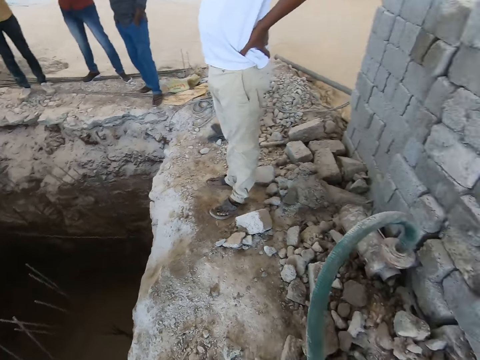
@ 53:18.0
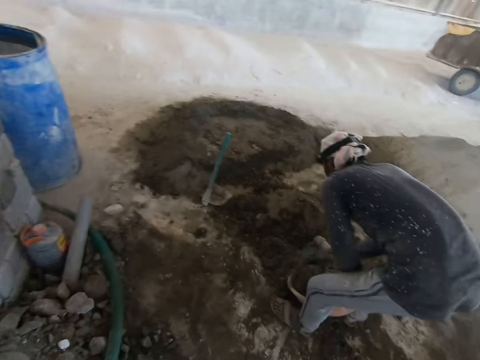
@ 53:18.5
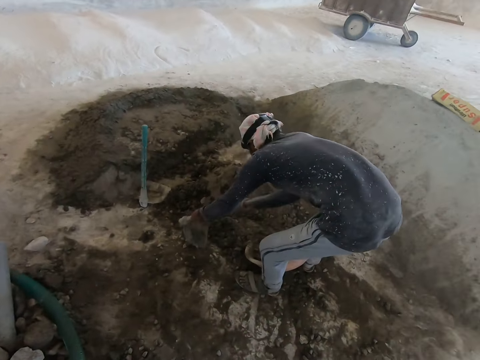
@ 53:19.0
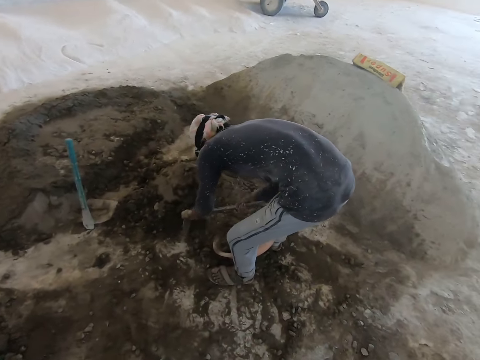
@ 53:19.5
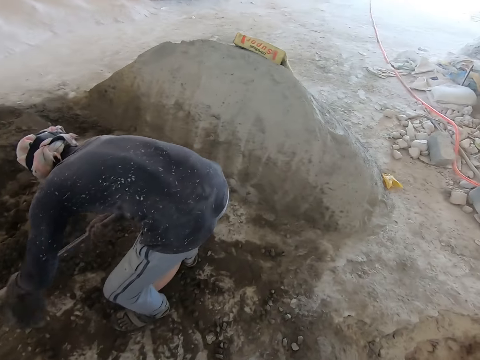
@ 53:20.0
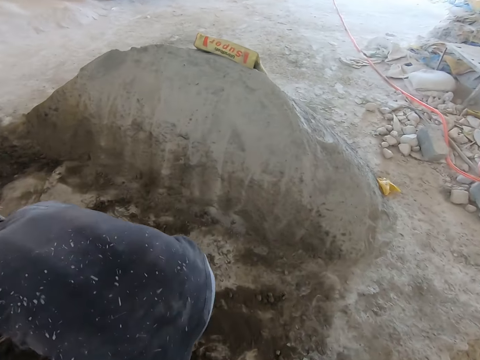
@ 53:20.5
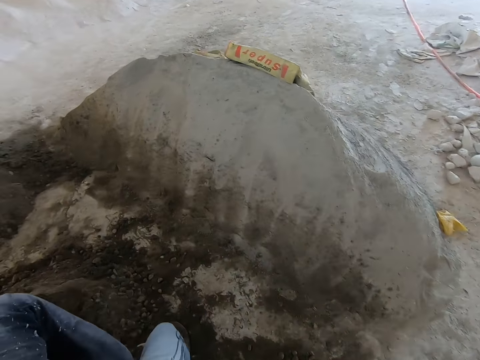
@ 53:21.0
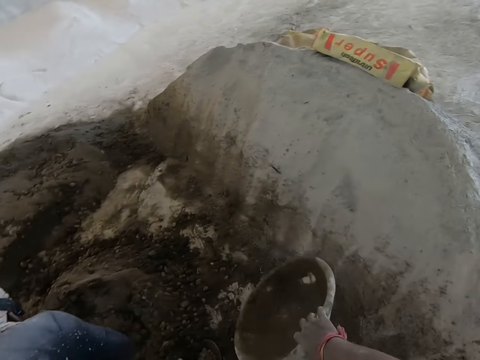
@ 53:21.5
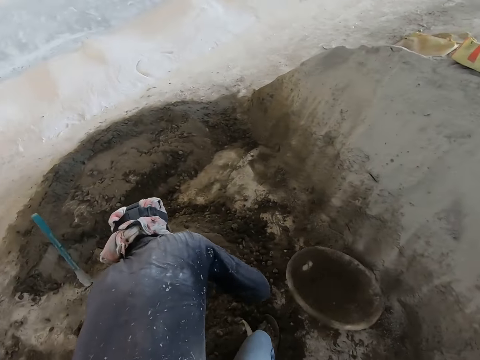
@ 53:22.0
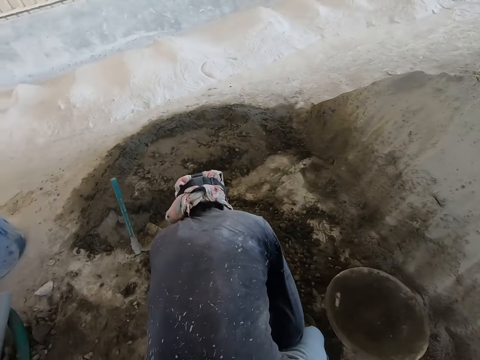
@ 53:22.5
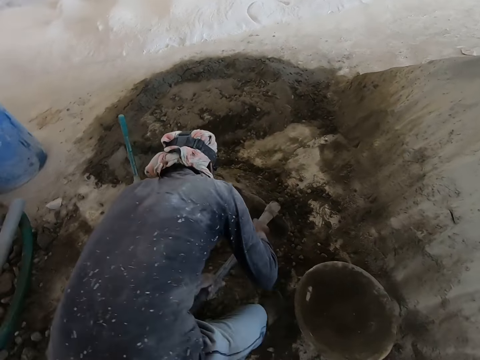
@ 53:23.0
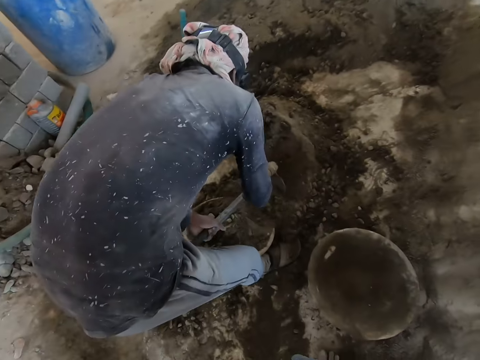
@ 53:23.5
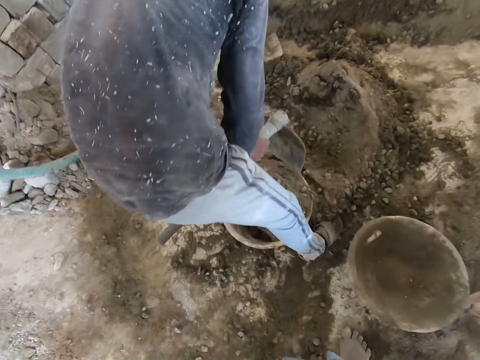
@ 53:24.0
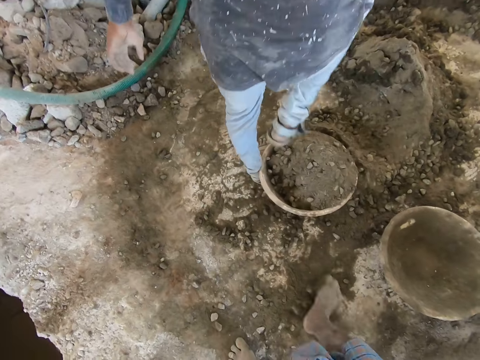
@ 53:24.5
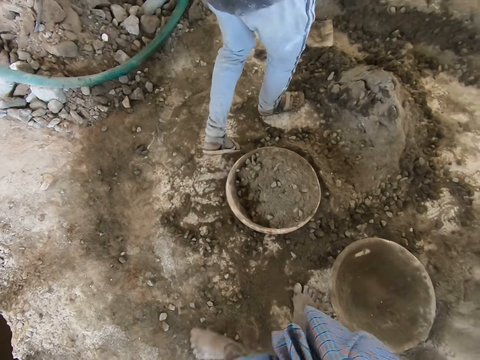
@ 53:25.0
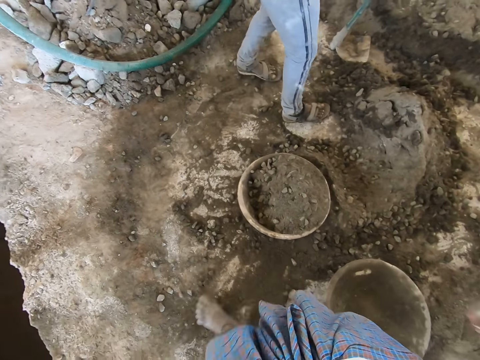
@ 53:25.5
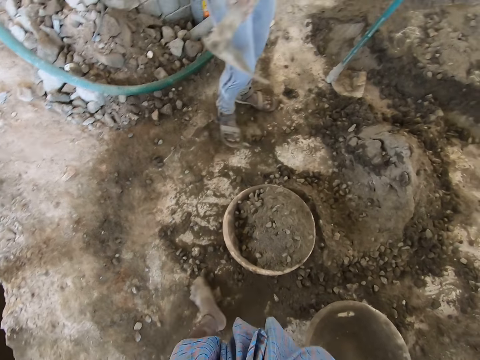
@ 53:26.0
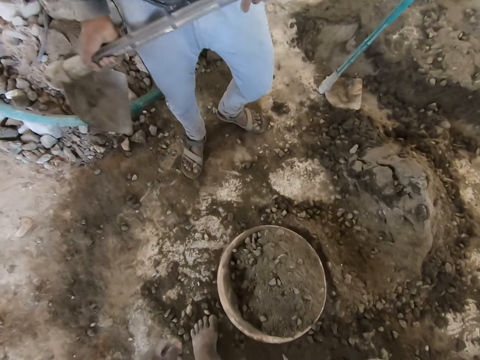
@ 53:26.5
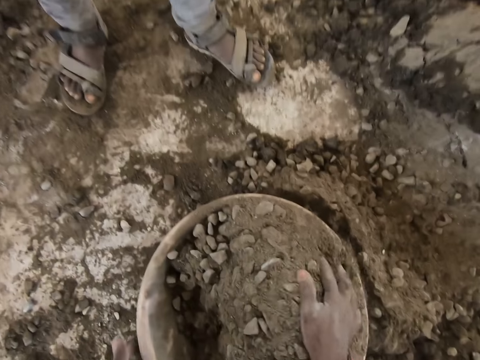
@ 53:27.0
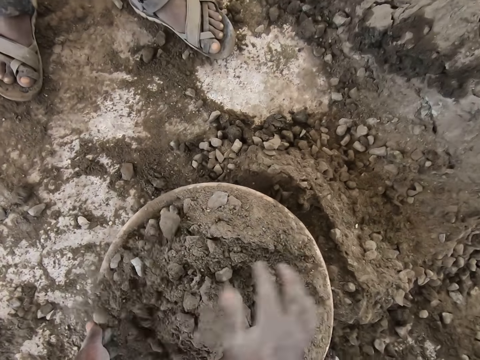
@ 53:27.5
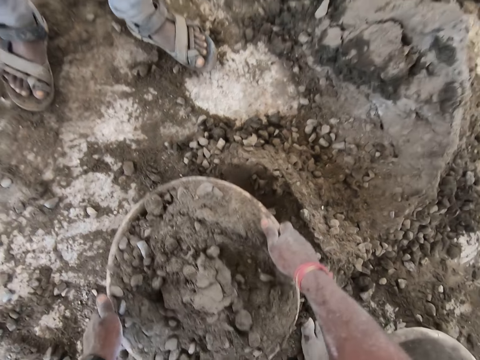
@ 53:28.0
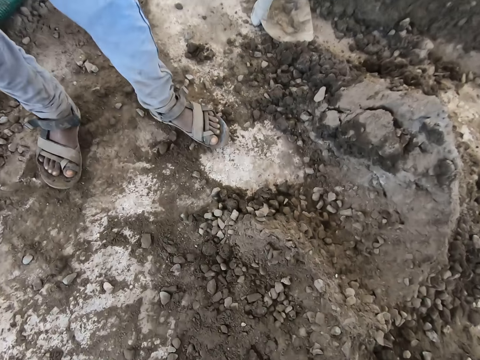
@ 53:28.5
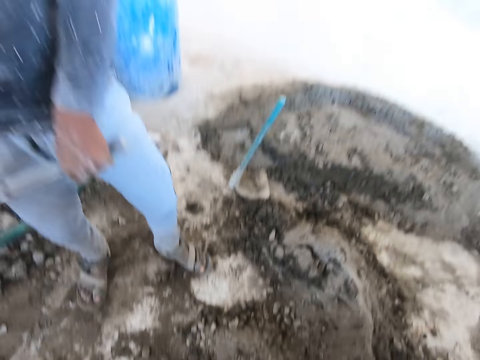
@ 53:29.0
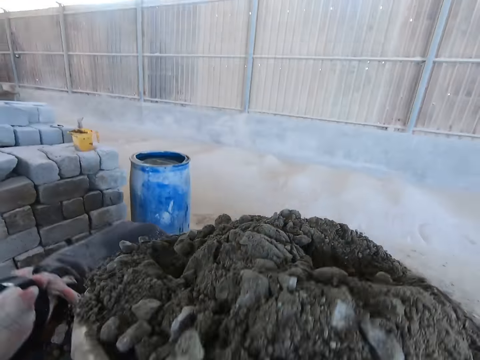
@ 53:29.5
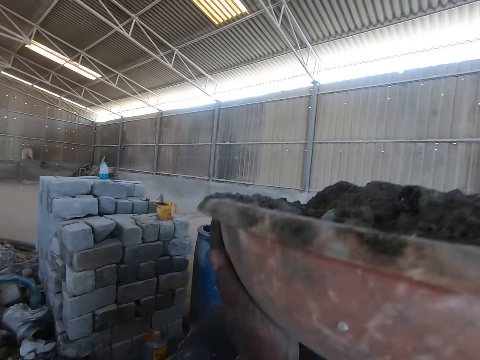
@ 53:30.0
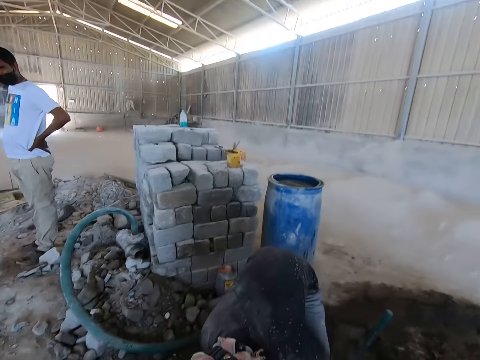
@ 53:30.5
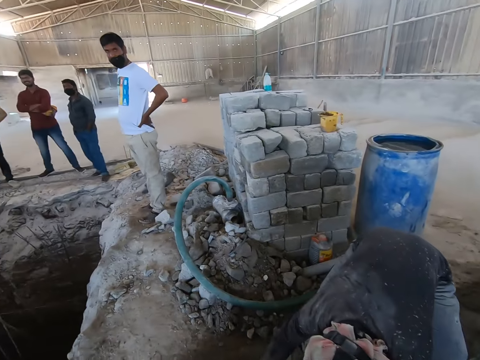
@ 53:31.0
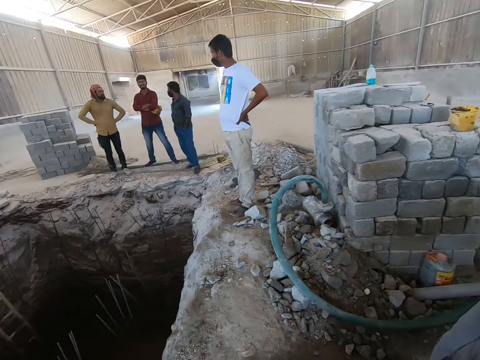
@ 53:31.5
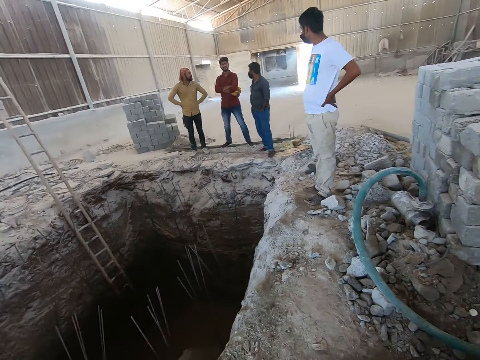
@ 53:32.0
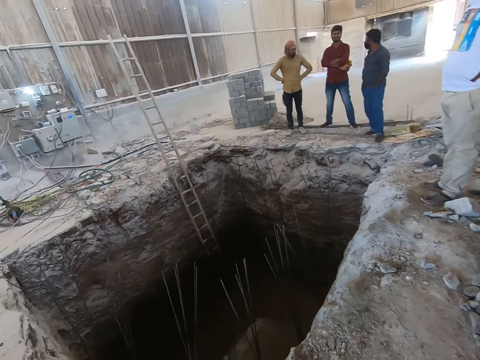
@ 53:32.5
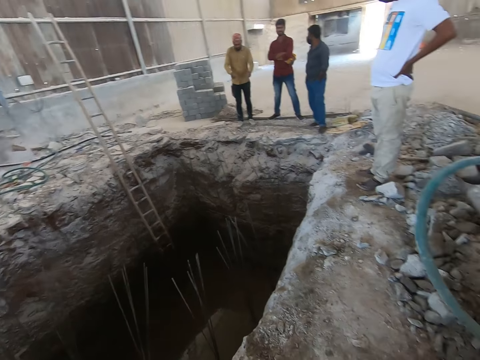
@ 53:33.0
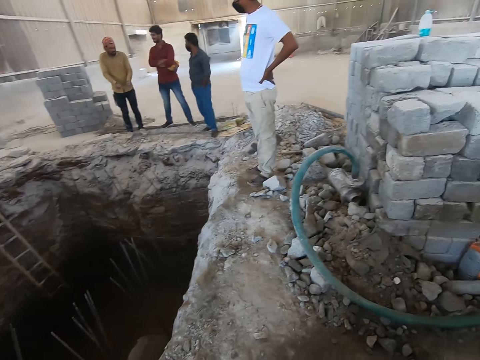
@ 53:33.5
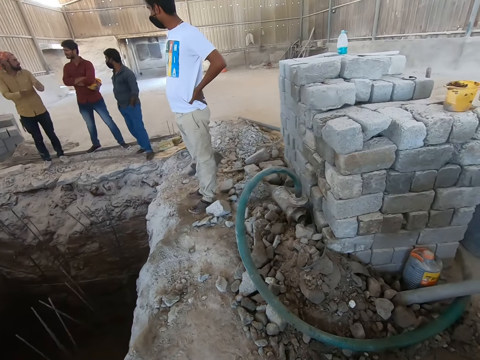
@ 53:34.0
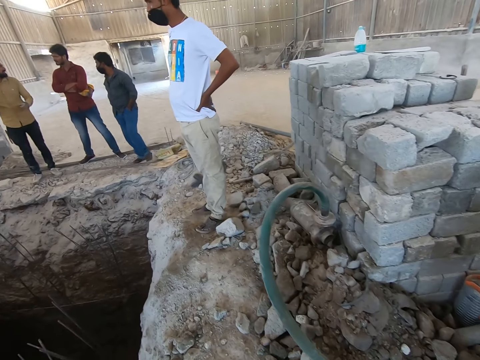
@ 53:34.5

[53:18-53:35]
The man packs concrete with the hoe in both hands into the head pan or bowl on the floor. The camera wearer drops the head pan in his right hand on the floor. The man converses with the camera wearer. The camera wearer kicks concrete with his right foot. He kicks concrete with his left foot. He adjusts the concrete in the head pan on the floor with his right hand. He carries the head pan with concrete on the floor with both hands. He puts the bowl of cement on top of the head. He puts the bowl of cement on top of the head again.

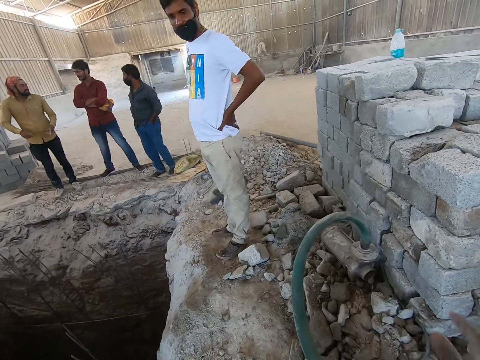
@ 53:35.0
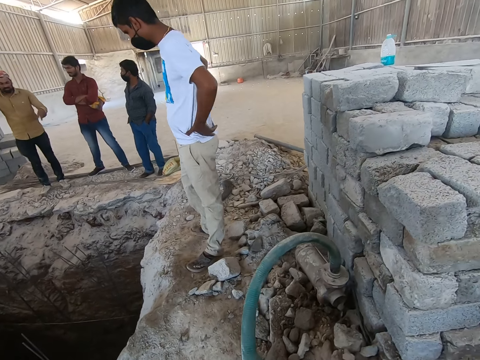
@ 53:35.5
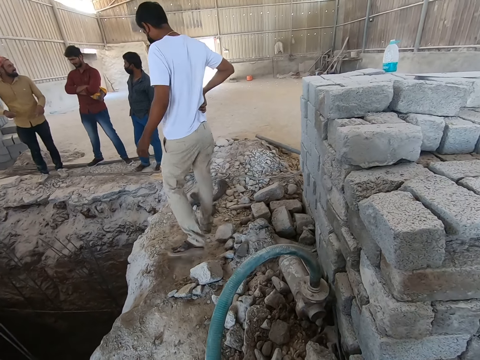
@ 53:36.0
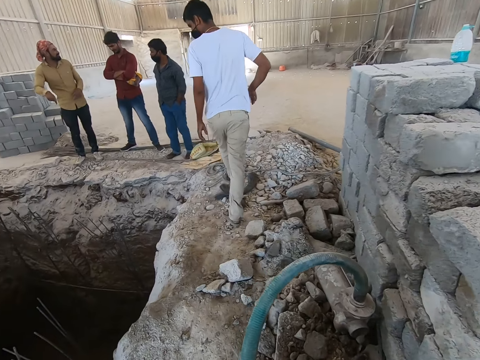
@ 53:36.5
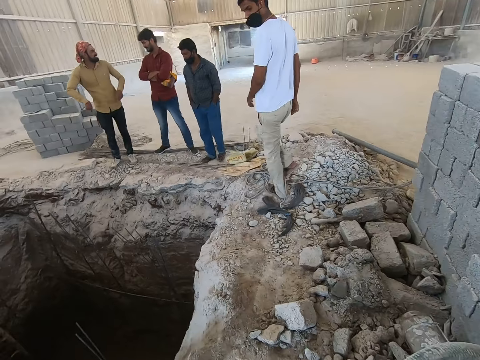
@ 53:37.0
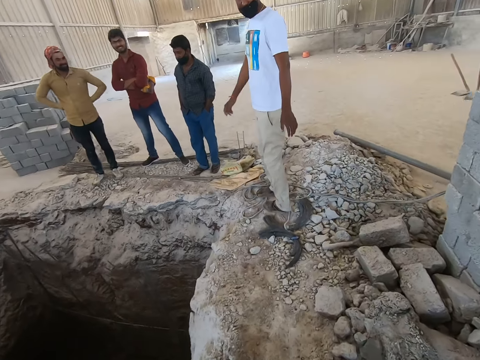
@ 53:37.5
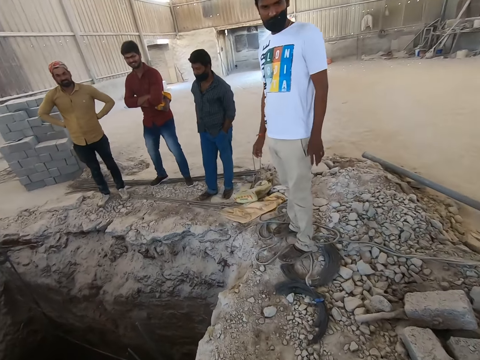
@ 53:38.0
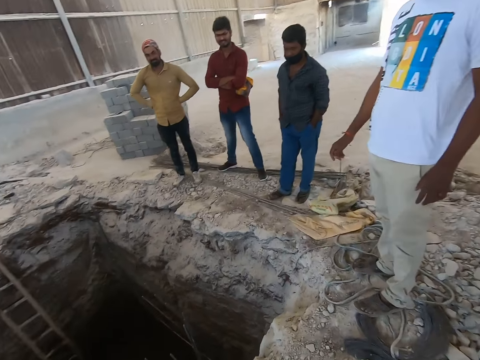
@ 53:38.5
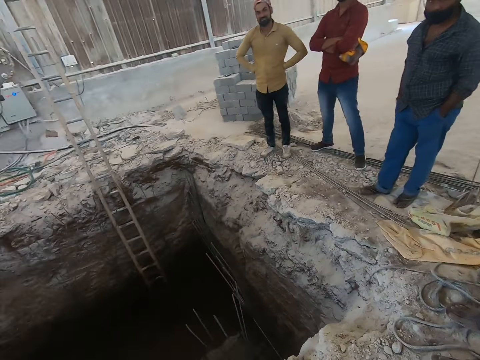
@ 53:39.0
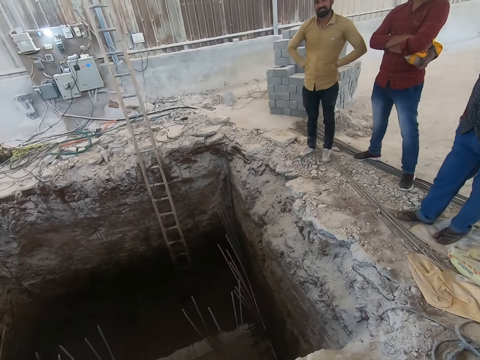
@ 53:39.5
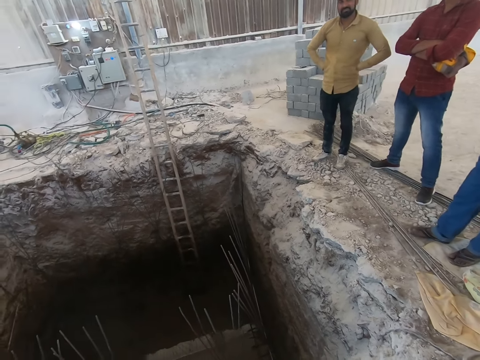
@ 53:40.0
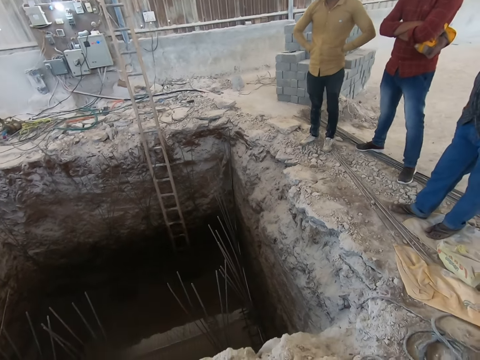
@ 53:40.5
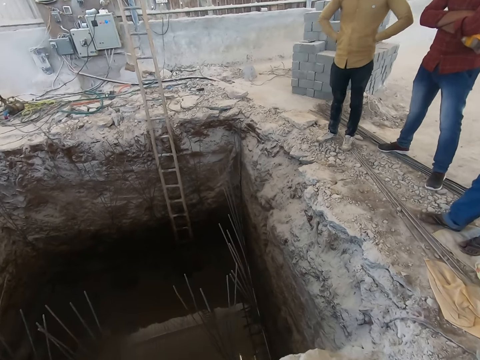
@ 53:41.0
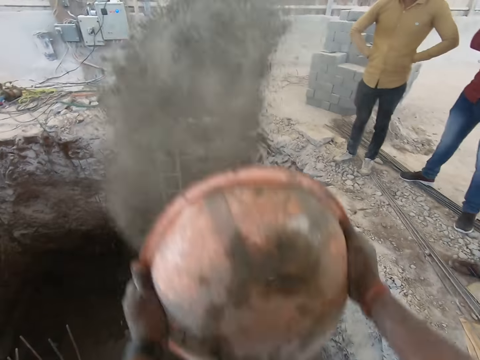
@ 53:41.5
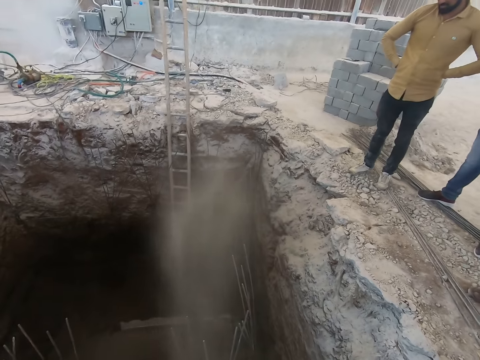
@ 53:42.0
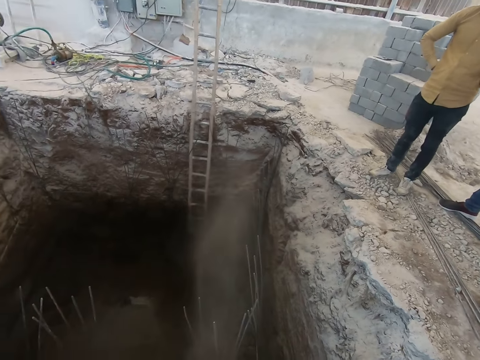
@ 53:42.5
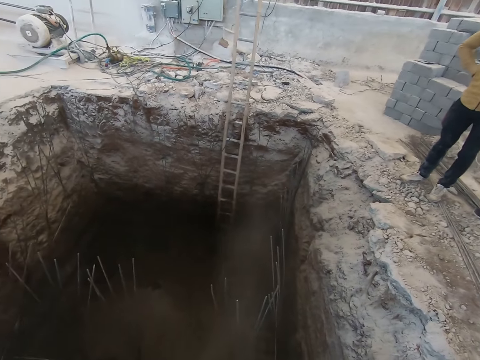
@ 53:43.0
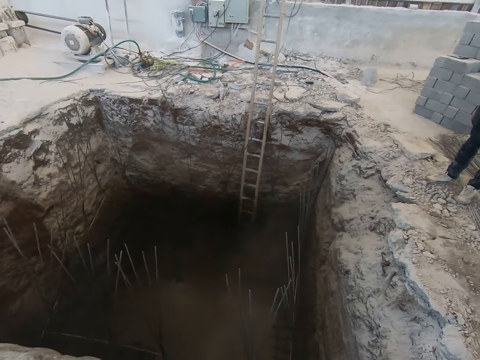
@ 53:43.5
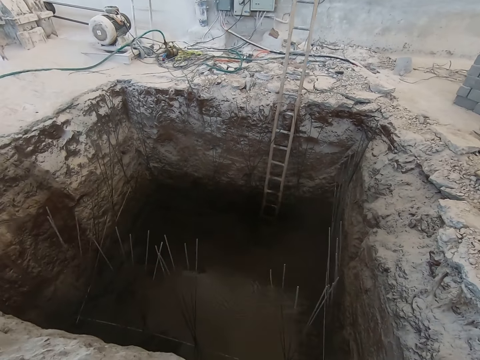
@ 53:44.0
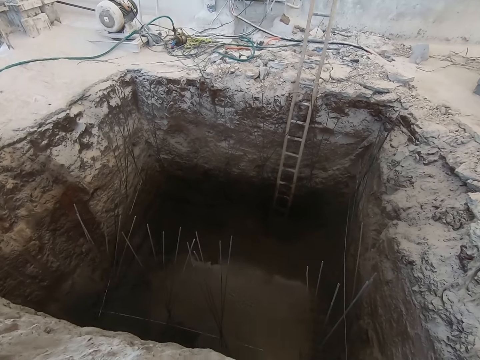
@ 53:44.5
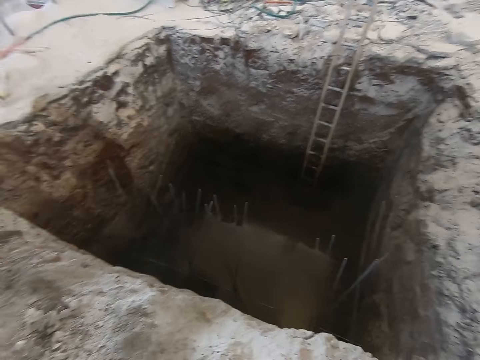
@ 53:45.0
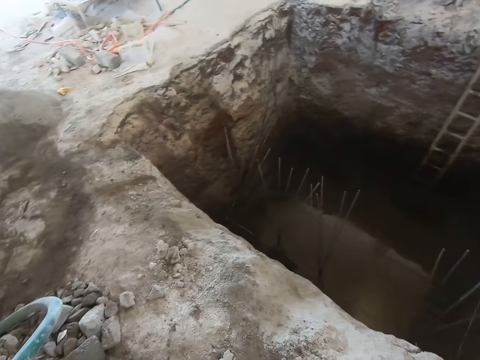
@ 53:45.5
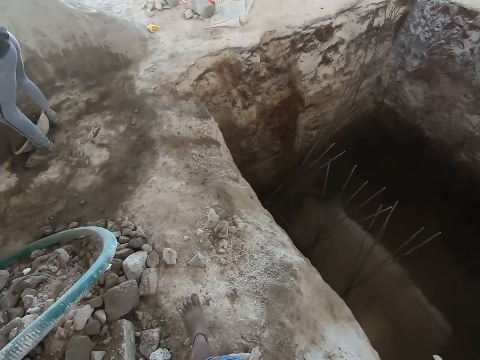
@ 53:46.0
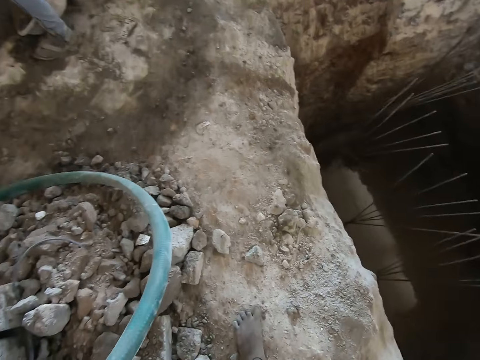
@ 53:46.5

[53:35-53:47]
The camera wearer empties the head pan with concrete in both hands in the pit.
